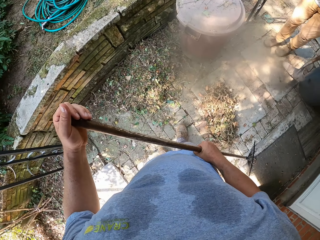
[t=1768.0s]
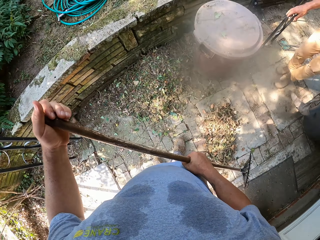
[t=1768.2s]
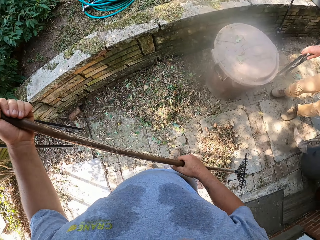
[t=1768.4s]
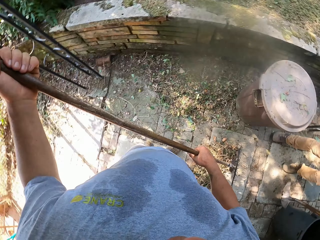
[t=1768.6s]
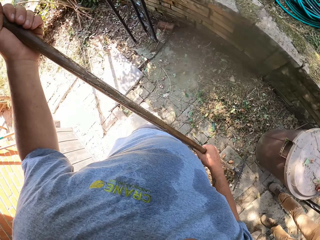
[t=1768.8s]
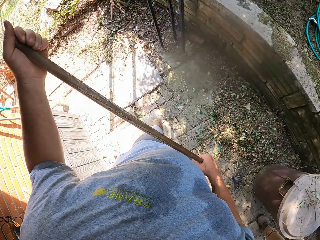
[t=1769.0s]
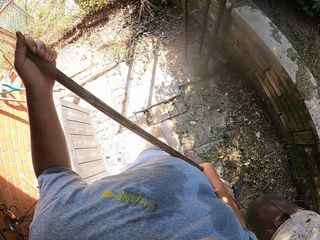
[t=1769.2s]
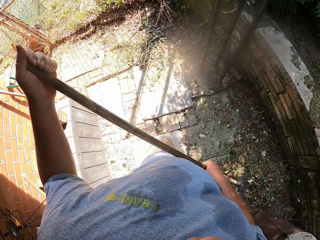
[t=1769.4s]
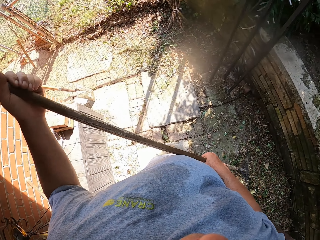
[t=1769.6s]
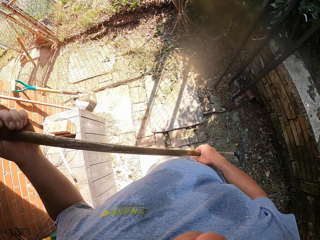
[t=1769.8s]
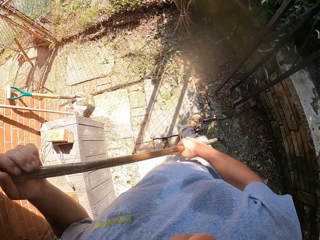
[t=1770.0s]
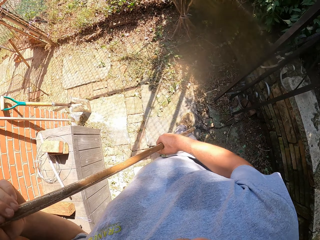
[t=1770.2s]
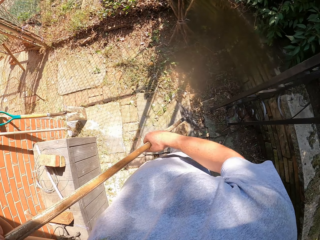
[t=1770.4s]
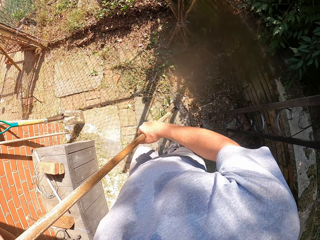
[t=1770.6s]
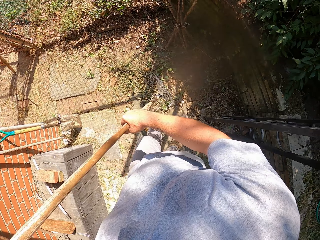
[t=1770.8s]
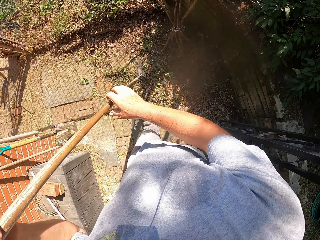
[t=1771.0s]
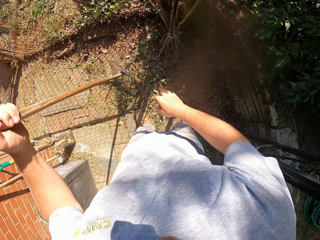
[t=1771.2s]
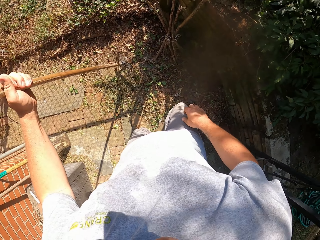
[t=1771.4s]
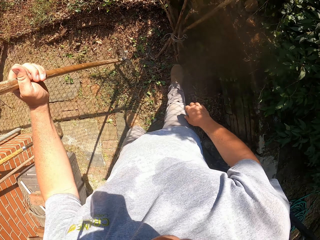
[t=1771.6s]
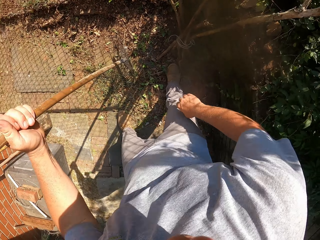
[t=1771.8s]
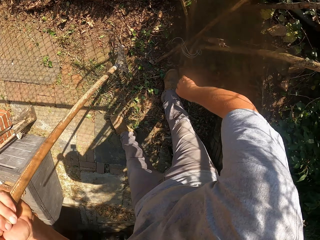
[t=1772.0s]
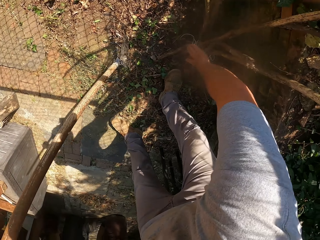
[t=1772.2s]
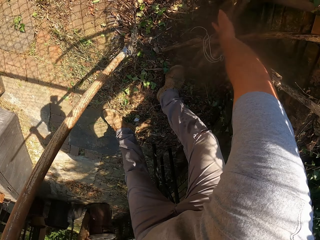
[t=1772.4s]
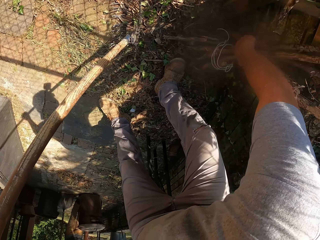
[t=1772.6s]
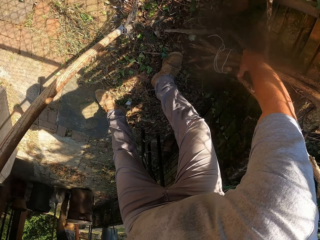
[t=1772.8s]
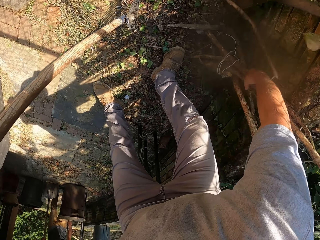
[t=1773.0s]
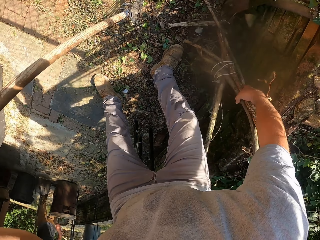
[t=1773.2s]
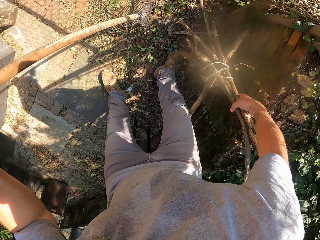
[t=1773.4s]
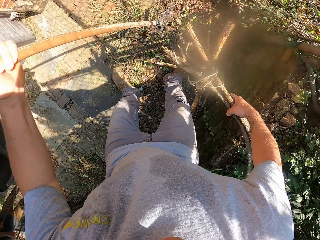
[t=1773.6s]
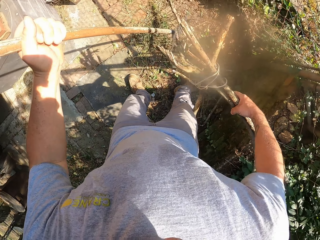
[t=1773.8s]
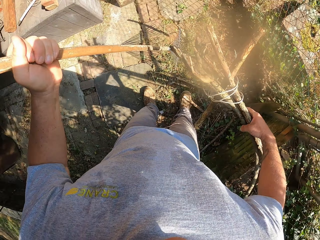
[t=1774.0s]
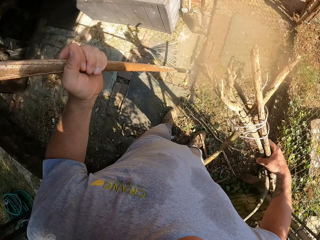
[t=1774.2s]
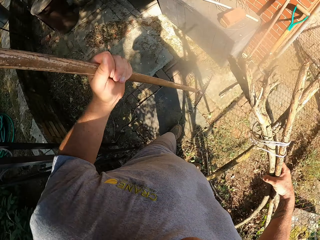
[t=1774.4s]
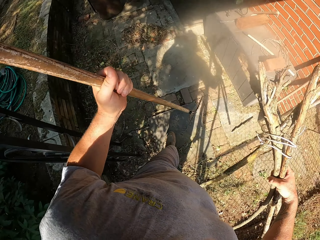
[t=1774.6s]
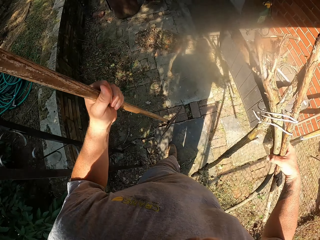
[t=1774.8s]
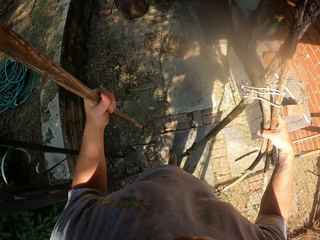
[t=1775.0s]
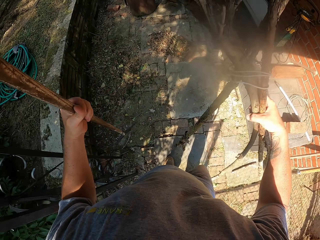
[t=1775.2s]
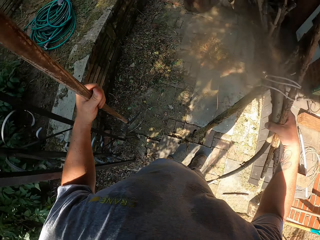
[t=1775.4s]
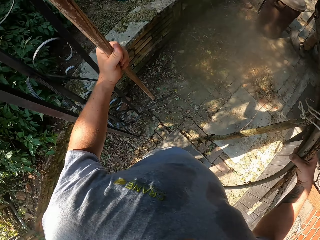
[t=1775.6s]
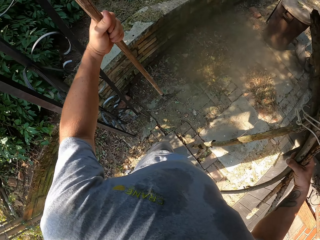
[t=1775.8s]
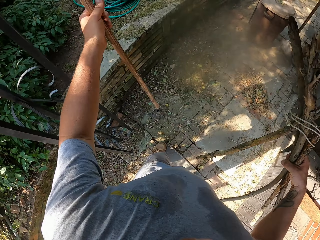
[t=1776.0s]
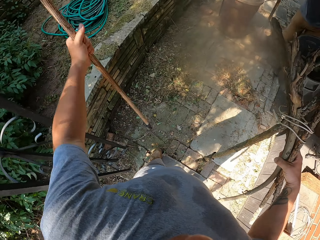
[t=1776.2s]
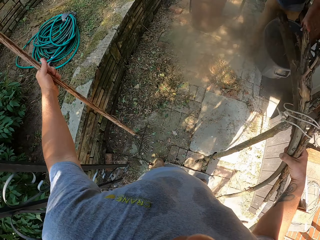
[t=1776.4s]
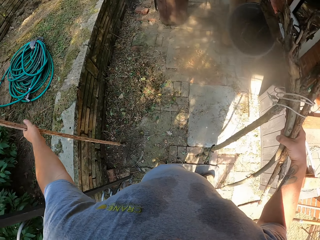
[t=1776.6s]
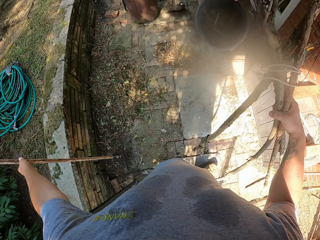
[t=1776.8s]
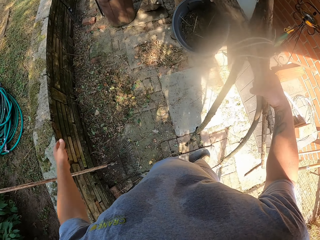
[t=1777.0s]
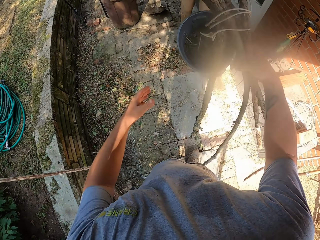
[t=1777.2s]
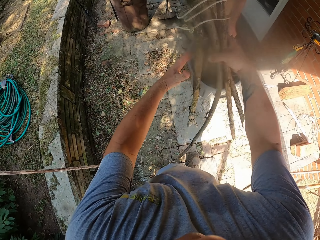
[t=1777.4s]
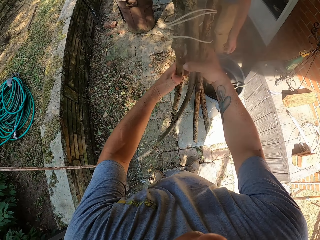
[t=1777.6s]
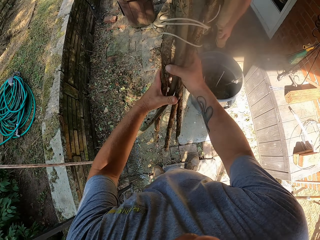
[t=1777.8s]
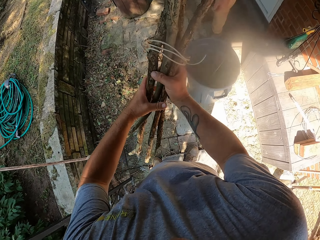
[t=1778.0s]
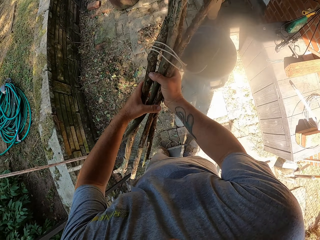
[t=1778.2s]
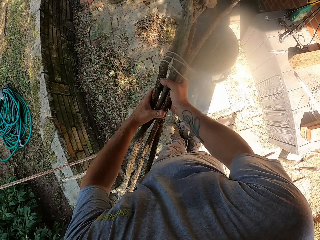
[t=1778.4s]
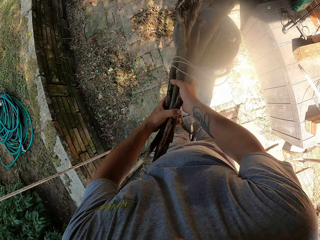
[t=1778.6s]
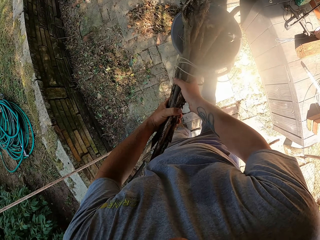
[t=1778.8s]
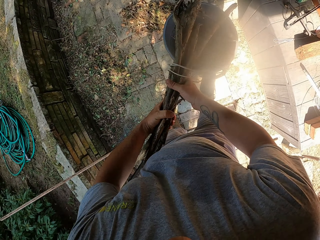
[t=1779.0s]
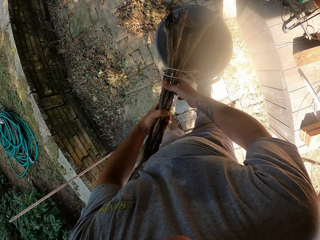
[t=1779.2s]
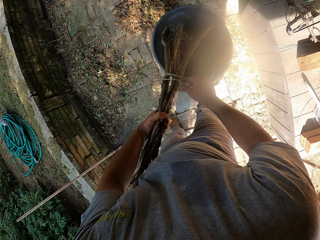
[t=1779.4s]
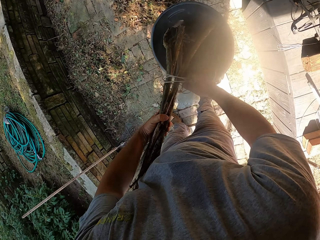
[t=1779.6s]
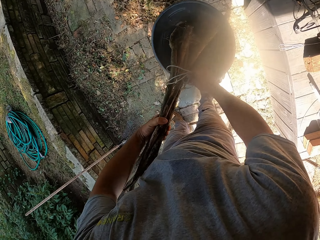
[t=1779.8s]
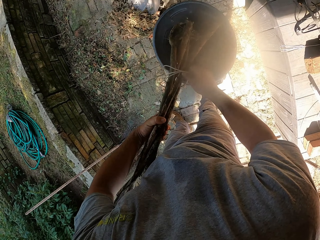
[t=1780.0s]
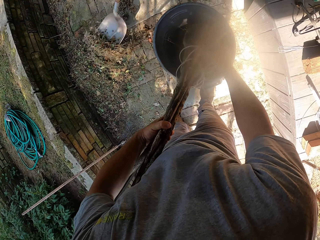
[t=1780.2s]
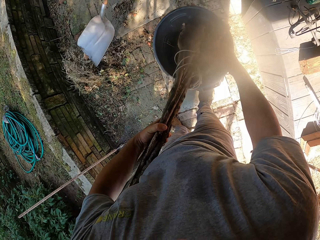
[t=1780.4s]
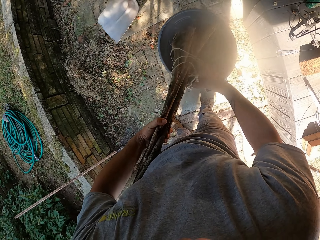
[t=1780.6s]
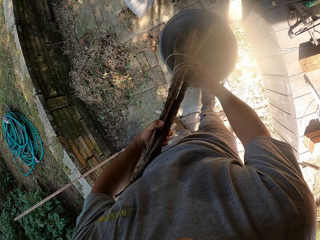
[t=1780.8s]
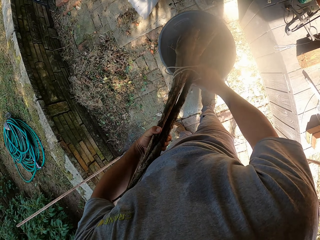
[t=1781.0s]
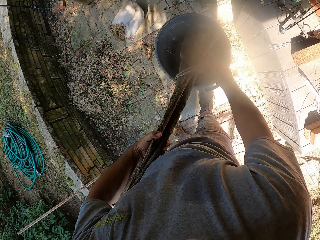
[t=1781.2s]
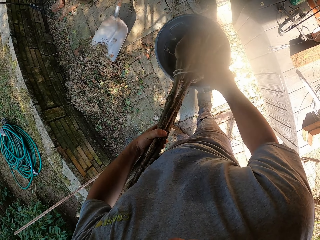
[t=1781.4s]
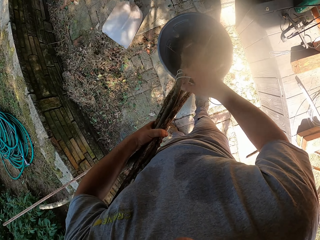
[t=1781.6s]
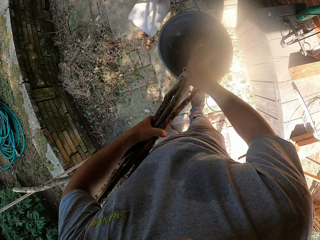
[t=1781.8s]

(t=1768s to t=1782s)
A person walks around. The camera wearer walks around. They pick up the wood. They pull out a bunch of sticks. They walk around. They lean the rake on the wall. The person drops the trash bin. The person looks around. The camera wearer puts the wood in a dustbin. They remove the rope.

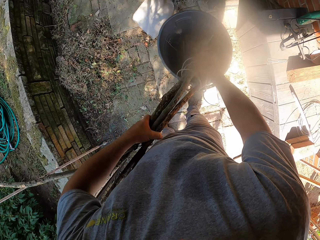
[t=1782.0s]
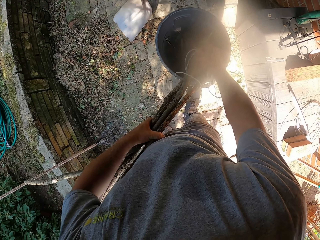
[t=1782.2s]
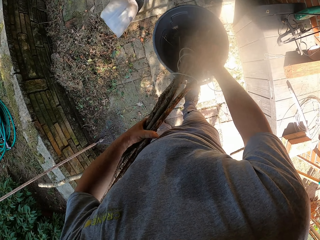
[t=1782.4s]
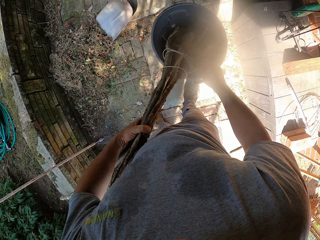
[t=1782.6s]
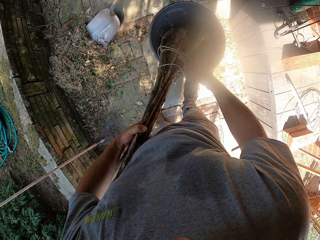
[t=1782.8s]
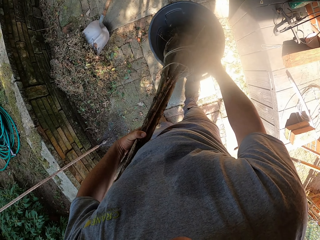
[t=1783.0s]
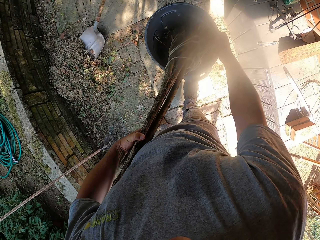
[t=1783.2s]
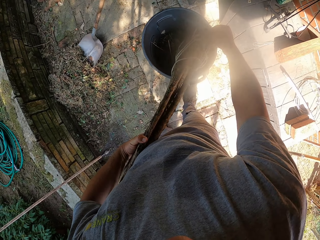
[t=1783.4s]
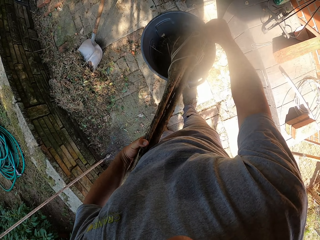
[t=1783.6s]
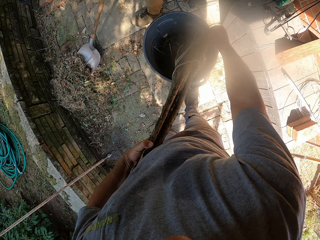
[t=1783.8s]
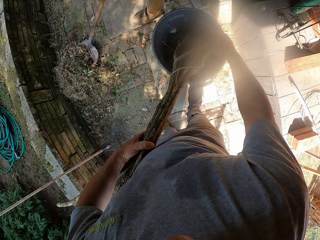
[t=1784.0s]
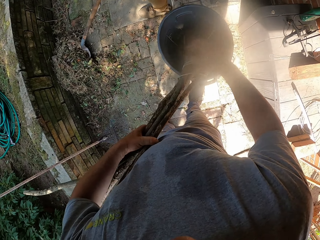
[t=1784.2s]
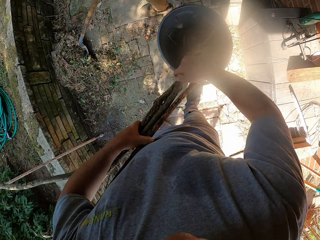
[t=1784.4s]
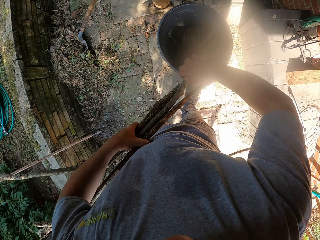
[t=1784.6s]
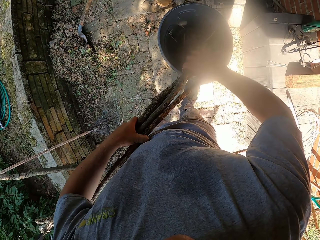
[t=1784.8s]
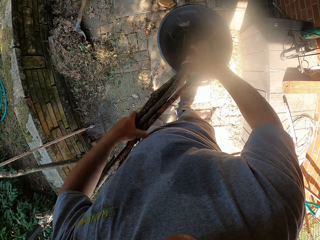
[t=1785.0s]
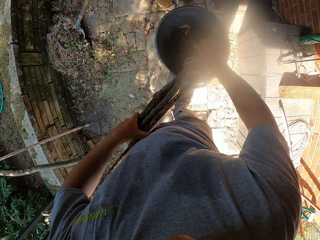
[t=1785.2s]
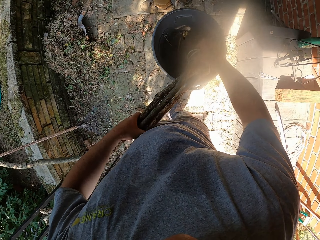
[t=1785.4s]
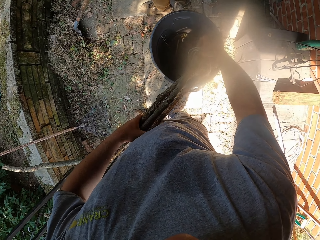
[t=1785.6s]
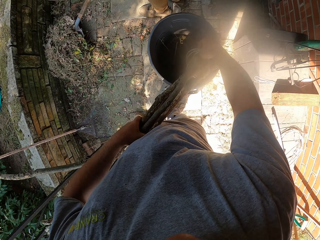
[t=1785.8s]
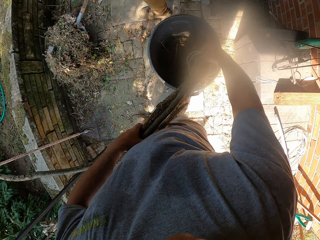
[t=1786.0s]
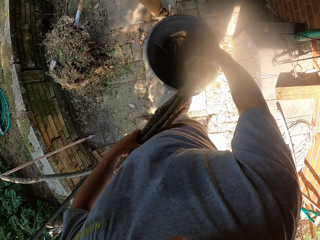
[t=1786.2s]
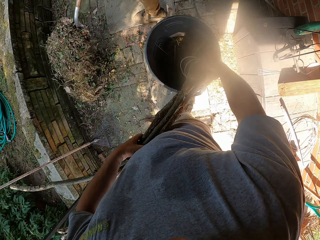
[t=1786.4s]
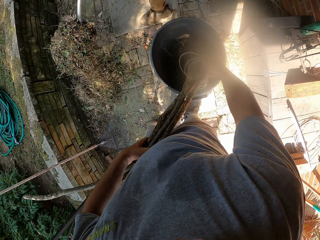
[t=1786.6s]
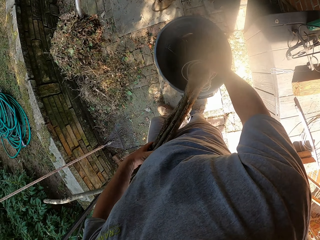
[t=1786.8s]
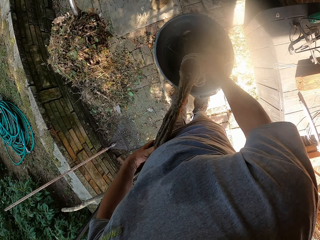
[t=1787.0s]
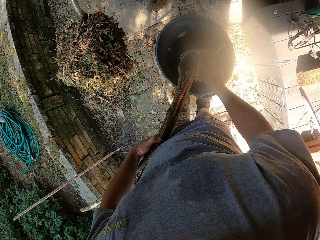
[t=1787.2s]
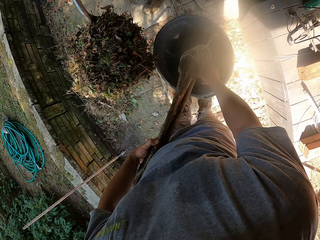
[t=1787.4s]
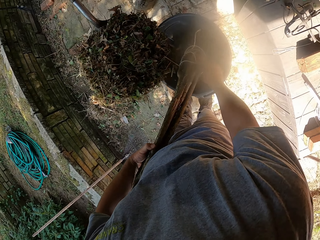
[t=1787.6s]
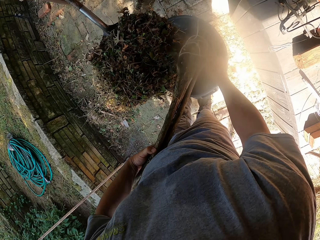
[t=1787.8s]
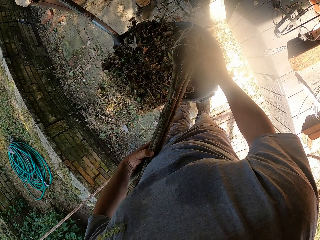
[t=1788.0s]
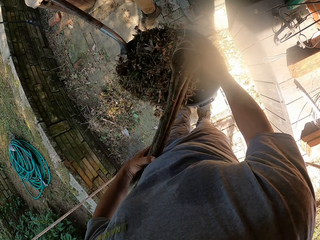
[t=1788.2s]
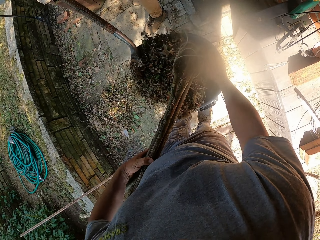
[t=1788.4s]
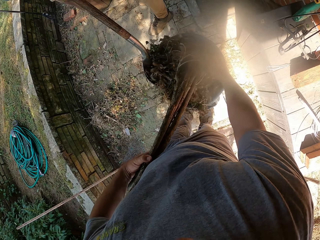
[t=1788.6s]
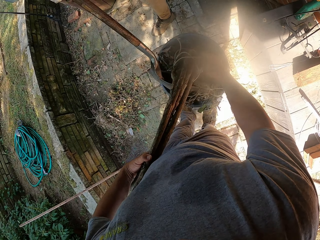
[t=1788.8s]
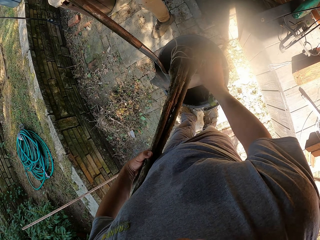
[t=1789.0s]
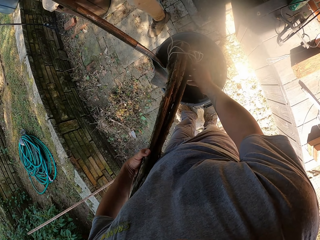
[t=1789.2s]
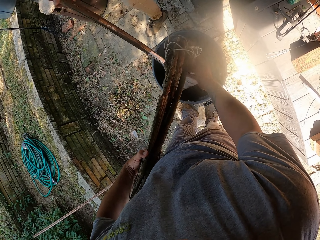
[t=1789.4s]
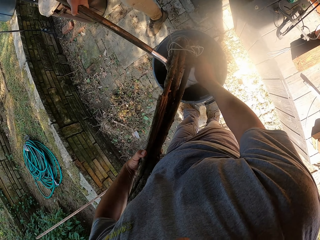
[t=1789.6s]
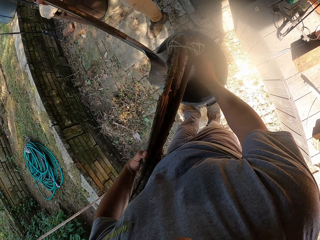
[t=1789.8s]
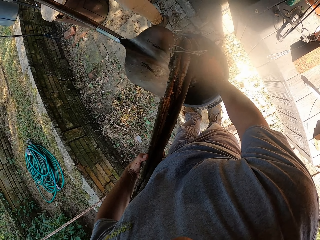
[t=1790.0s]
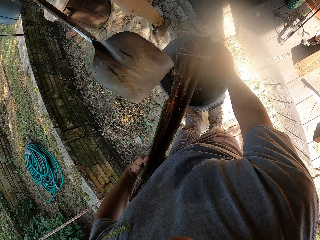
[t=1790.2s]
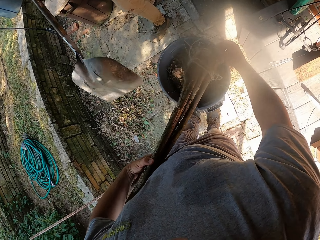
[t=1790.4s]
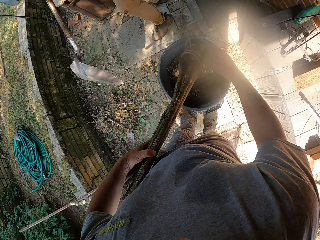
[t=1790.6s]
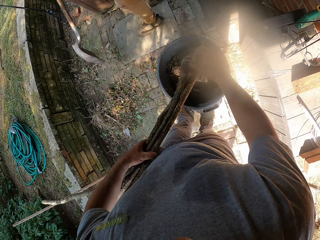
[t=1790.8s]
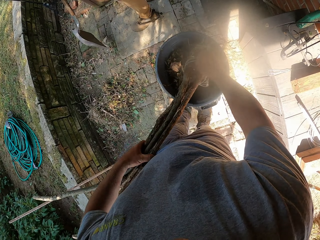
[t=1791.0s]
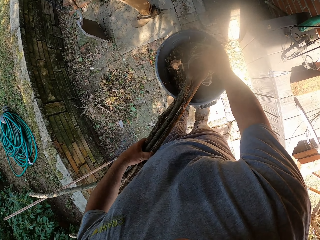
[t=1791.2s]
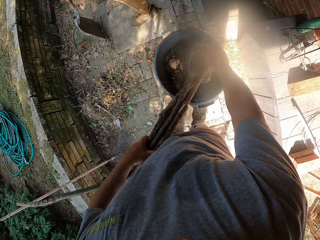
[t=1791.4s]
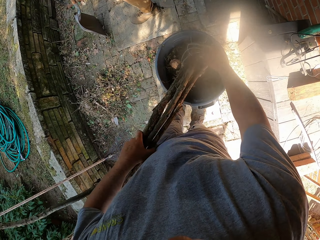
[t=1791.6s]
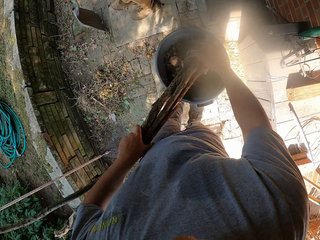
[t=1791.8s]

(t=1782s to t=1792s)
A person collects the dried grass. The person pours the dried grass into the trash bin.
